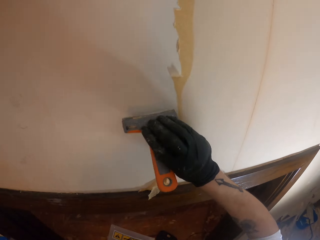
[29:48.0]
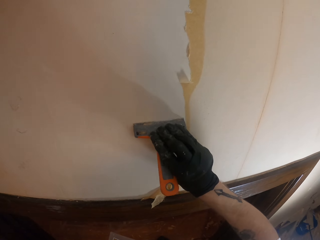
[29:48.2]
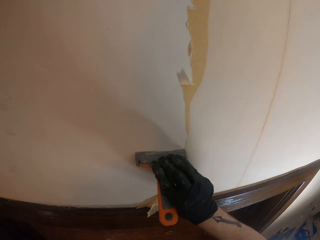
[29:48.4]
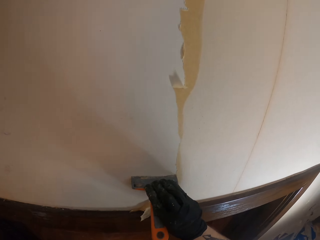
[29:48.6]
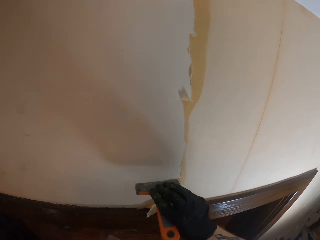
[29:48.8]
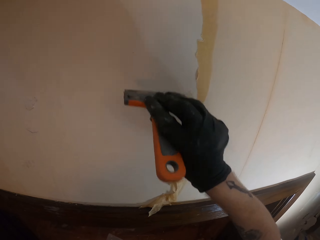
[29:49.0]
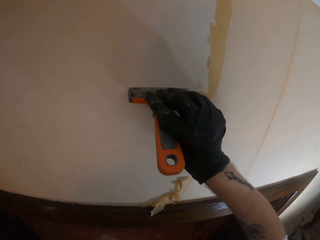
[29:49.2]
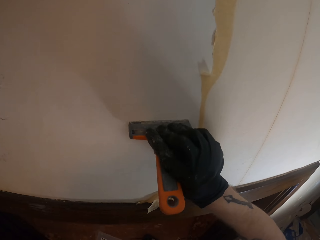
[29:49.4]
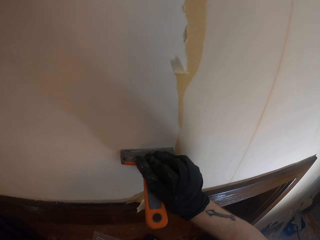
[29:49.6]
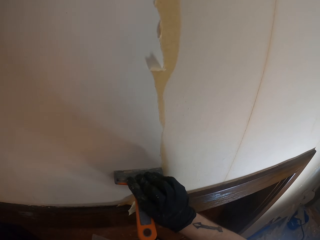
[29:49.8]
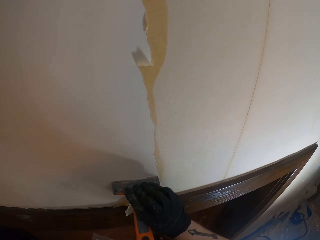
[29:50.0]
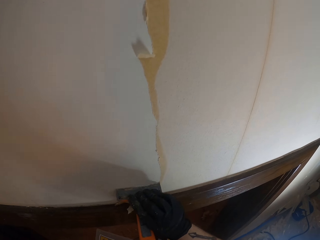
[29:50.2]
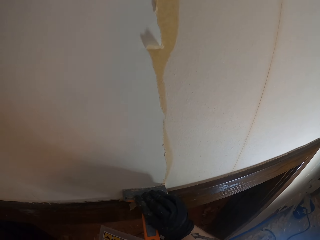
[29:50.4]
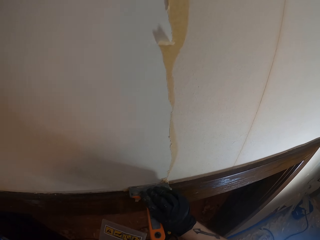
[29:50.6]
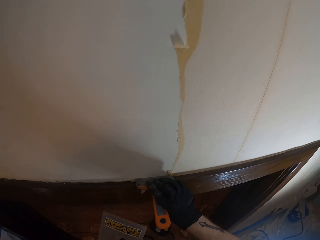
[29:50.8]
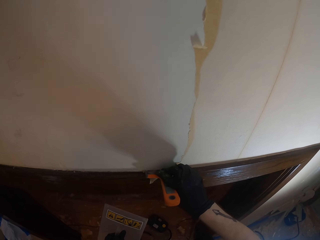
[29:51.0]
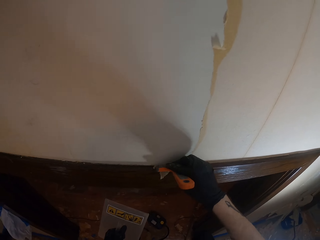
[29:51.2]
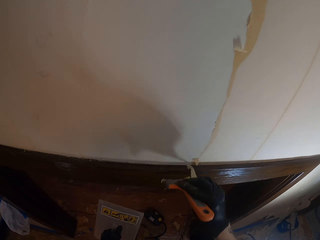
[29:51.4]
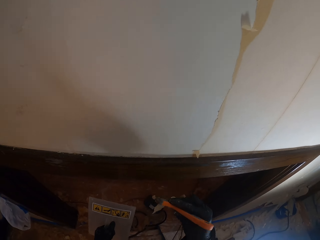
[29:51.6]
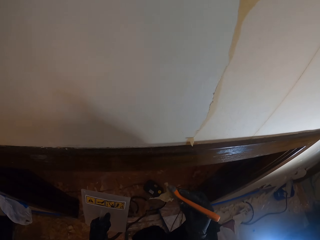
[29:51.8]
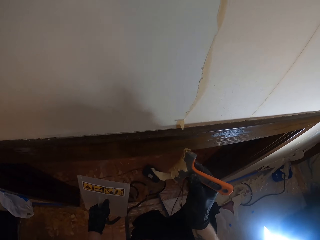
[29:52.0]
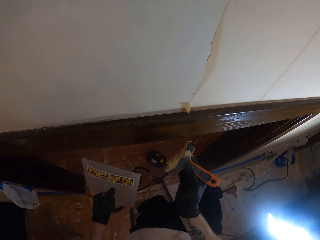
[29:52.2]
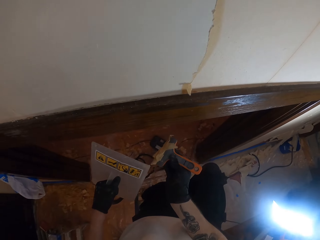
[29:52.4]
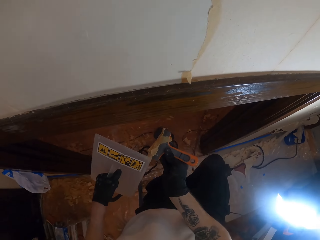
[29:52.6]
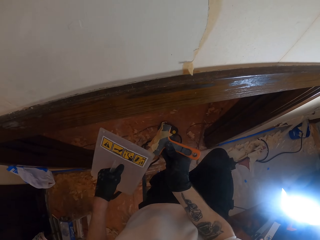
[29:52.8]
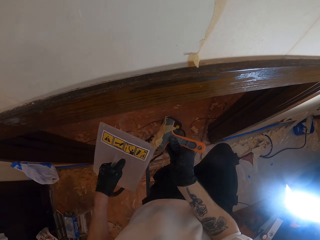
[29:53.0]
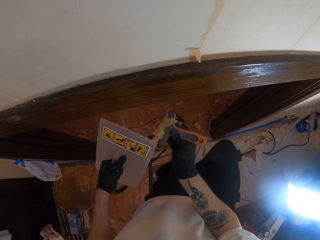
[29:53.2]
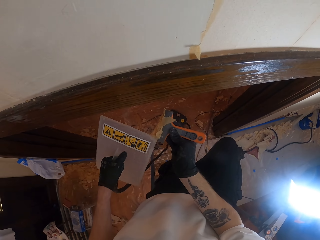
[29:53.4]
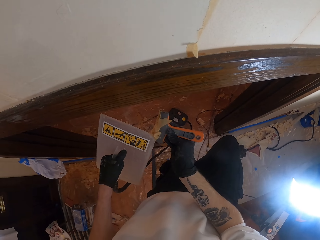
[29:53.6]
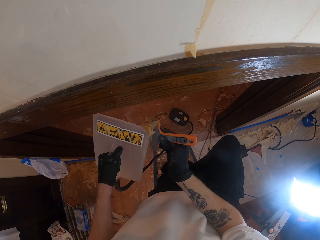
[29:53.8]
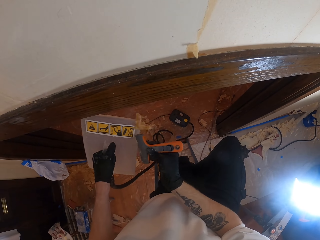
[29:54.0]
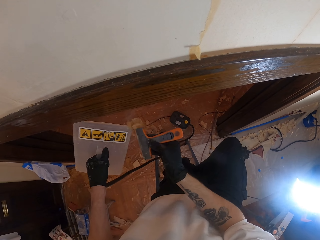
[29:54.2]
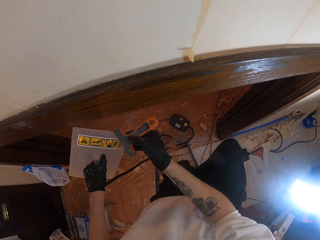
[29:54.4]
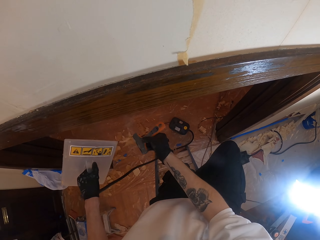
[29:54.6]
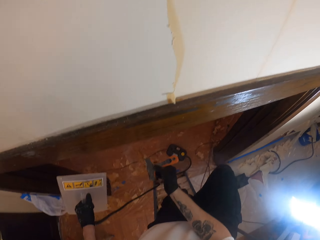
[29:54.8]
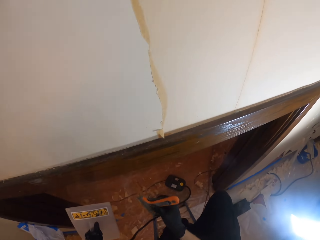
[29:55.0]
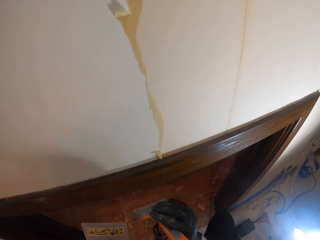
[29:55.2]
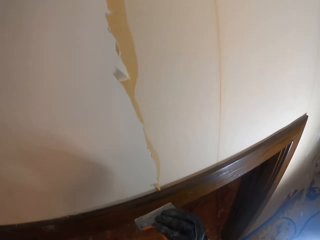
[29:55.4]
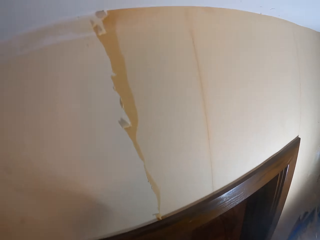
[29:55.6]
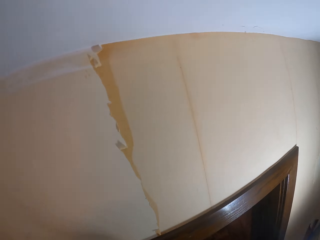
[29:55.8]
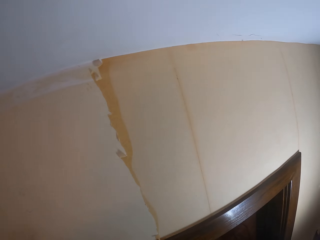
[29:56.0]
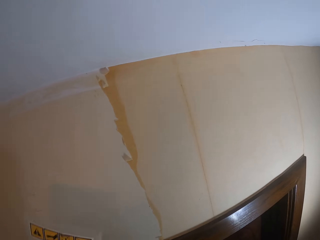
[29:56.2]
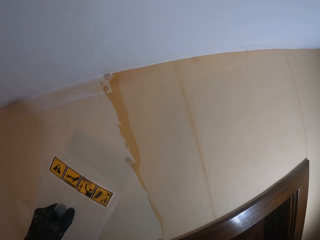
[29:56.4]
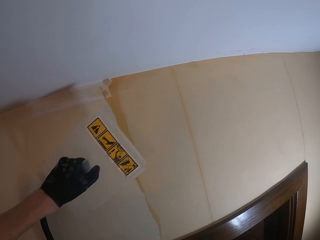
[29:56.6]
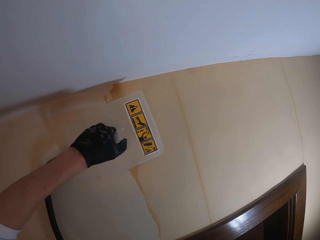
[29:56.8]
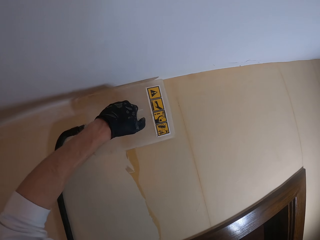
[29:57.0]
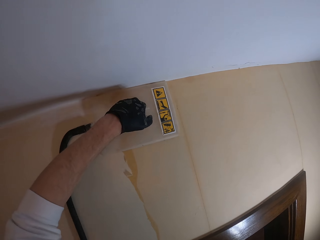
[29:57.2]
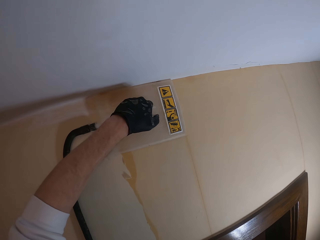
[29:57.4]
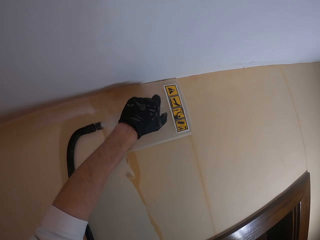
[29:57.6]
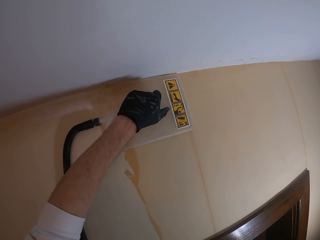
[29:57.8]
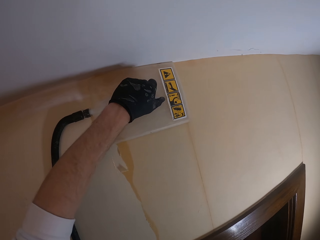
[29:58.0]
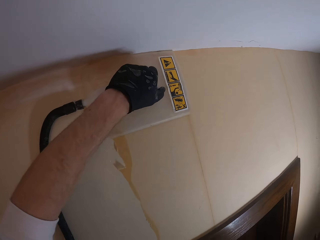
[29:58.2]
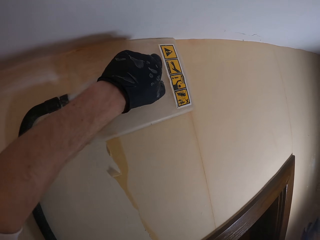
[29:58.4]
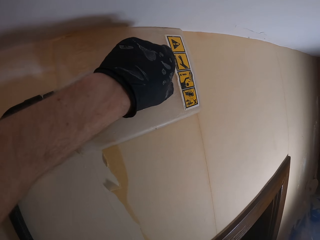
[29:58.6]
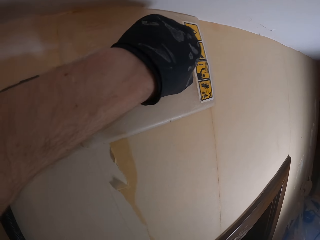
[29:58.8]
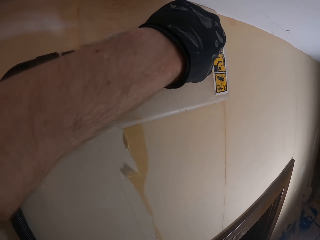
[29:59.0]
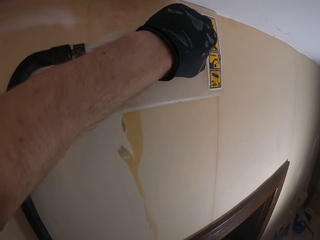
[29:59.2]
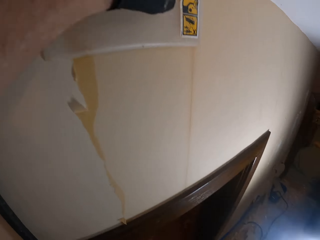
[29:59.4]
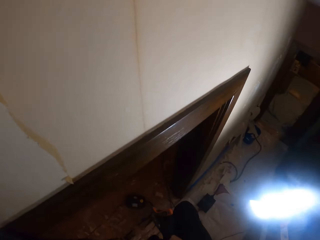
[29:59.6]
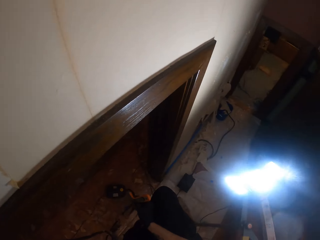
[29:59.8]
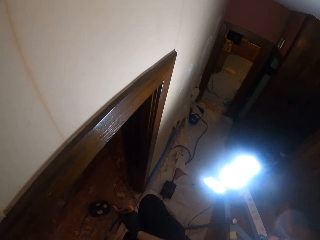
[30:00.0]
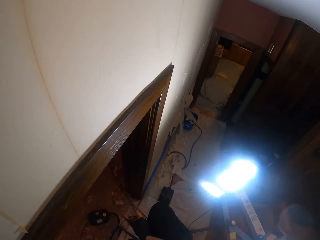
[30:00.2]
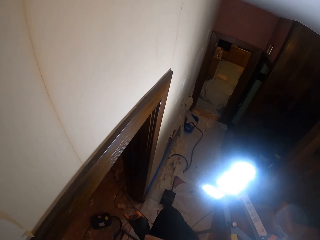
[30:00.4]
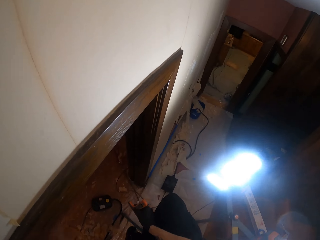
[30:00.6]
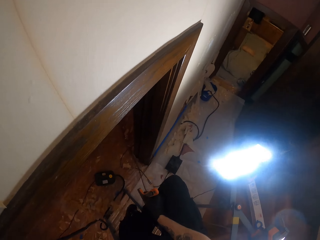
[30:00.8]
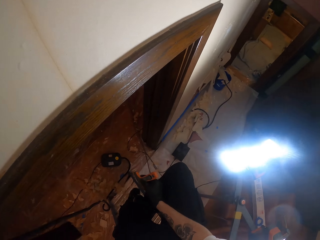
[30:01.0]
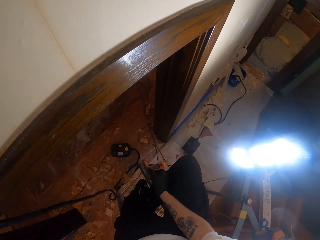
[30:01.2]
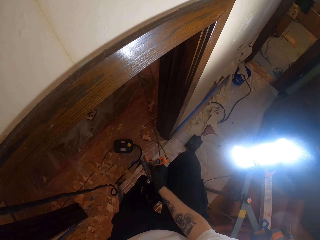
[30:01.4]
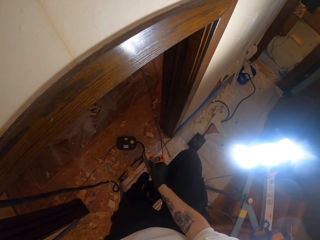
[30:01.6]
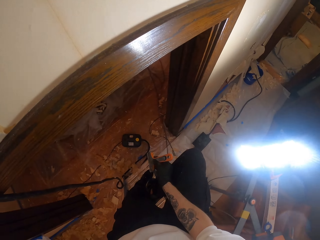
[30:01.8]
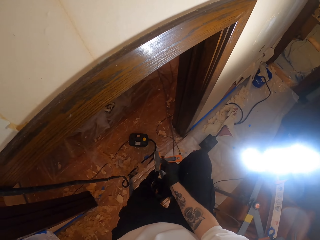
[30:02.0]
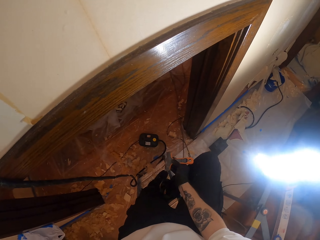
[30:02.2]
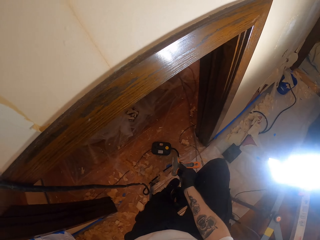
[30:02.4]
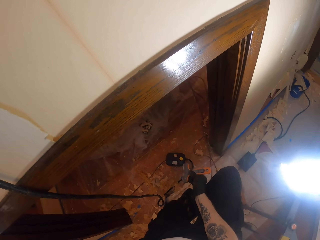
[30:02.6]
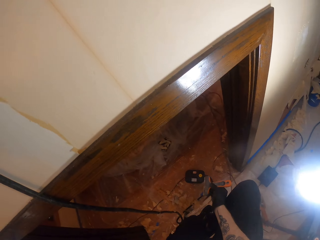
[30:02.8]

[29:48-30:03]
The camera wearer turns around. They remove a wallpaper with a wall scraper. They remove wallpaper from the scraper with a wallpaper remover steamer. They turn around. They hold the wallpaper remover steamer on a wall. They steam the wallpaper using the electric wallpaper steamer. They turn around.

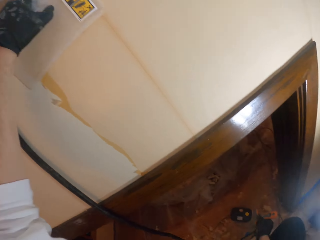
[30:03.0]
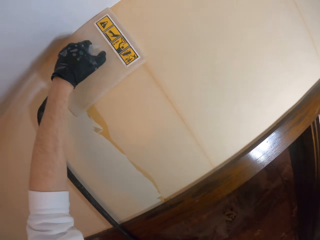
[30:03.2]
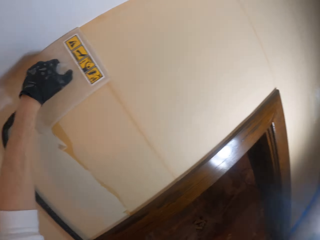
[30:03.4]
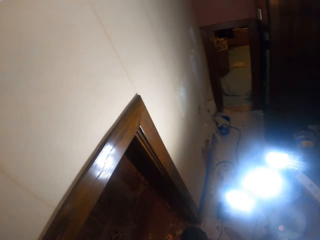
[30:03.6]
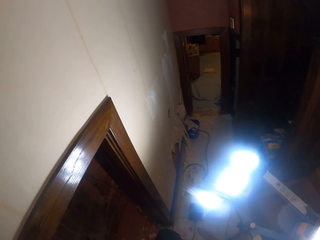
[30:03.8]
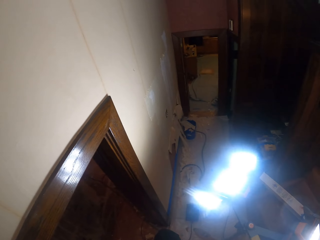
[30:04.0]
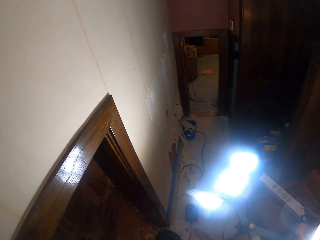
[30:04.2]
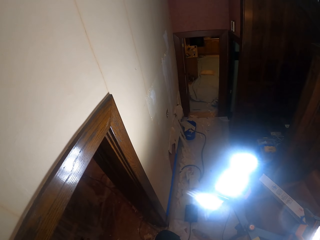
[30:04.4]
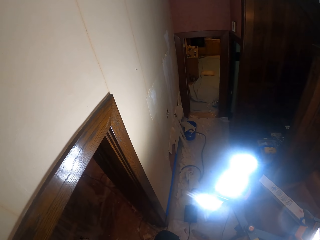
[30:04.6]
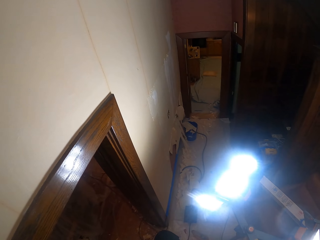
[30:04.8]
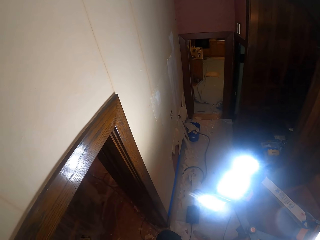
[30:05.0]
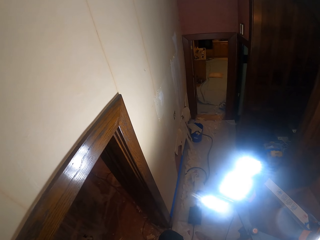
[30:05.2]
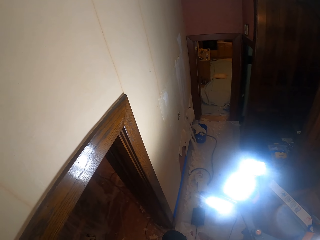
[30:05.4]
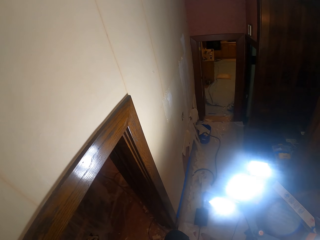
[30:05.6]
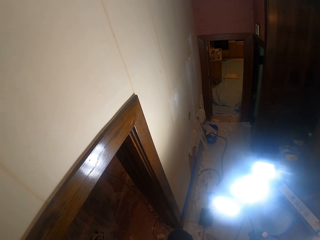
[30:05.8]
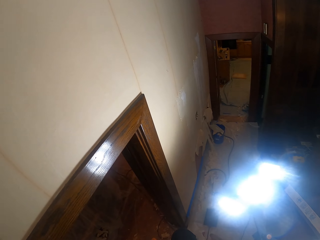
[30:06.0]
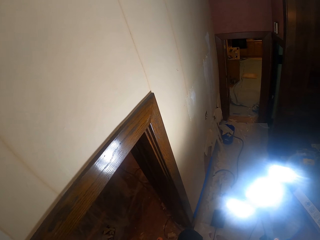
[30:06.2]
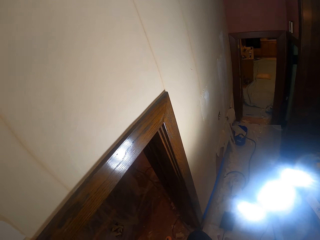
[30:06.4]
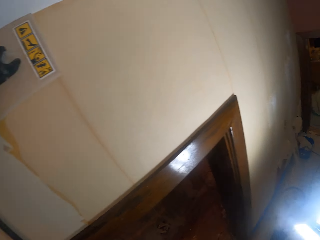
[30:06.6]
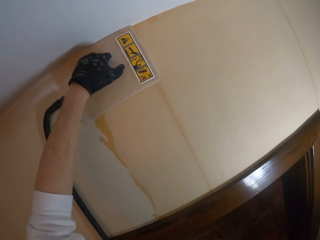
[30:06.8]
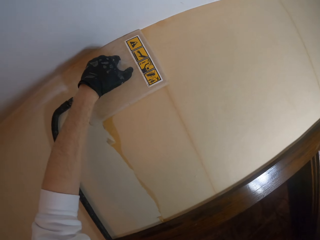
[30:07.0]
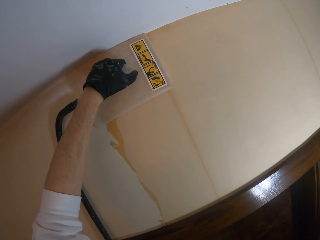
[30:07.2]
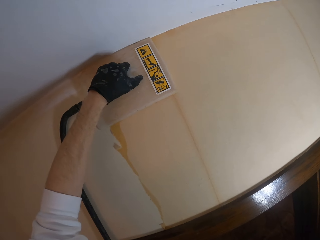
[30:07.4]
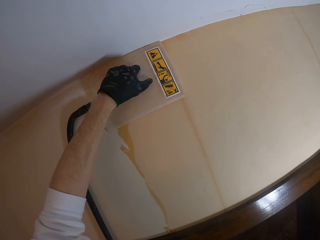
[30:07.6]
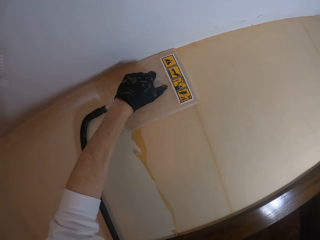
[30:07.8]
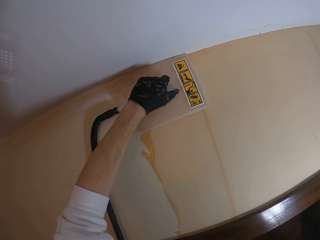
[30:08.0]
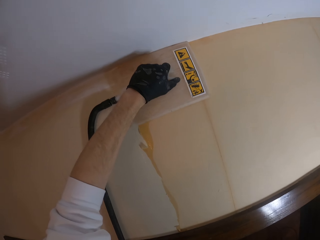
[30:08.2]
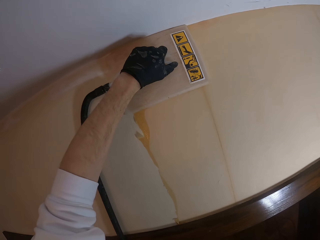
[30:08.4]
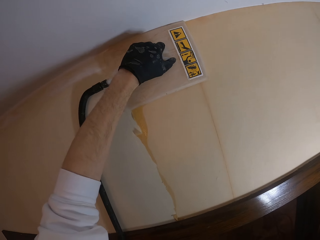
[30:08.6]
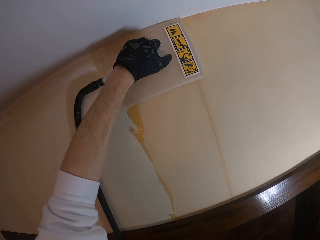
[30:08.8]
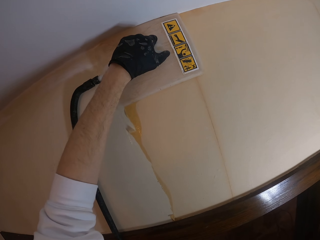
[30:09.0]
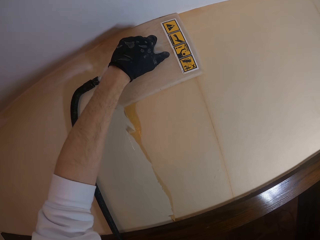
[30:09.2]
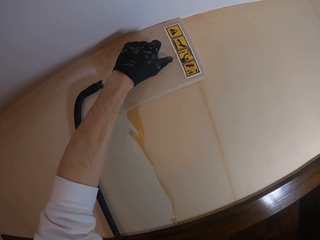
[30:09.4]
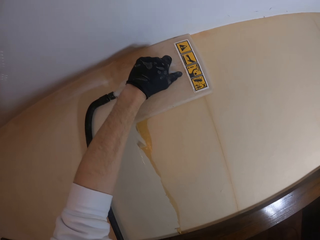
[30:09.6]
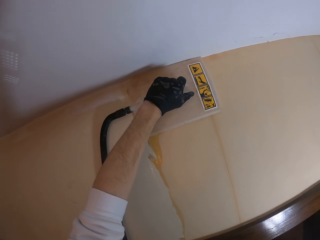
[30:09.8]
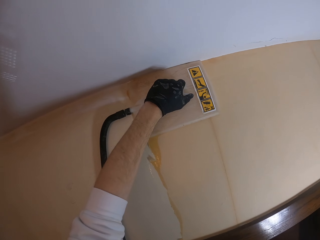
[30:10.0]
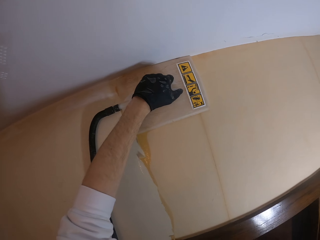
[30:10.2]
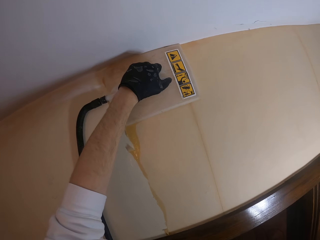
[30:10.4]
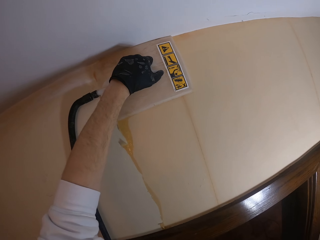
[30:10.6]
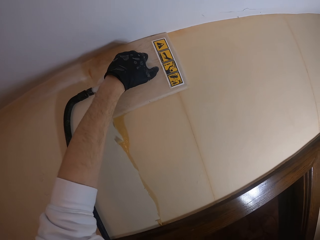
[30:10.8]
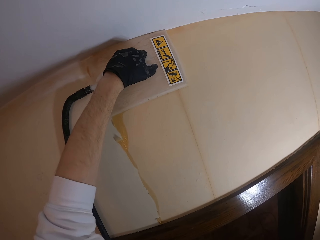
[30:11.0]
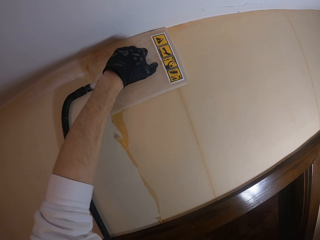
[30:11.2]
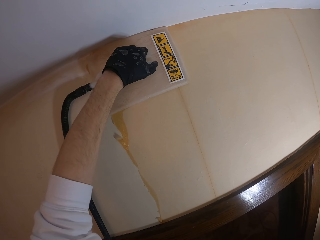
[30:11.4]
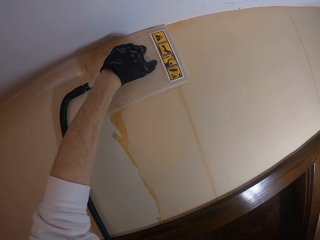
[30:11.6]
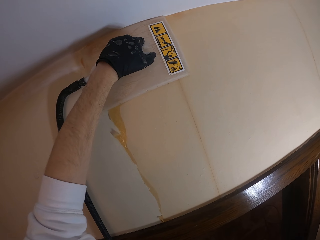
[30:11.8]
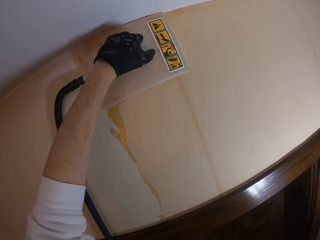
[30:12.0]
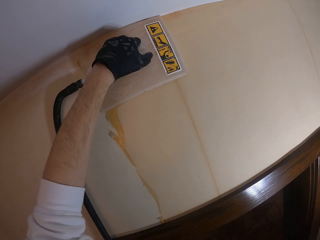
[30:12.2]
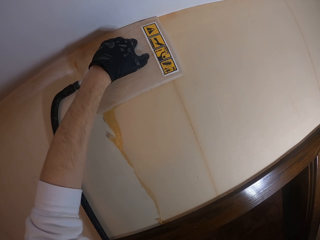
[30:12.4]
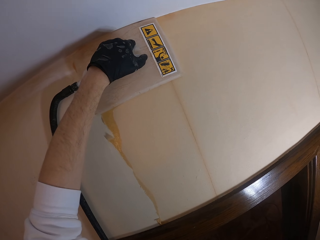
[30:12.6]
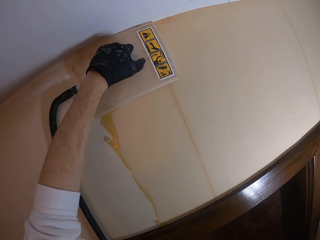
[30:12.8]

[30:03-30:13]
The camera wearer looks around. They hold a wallpaper remover steamer on a wall. They steam the wallpaper using the electric wallpaper steamer.
